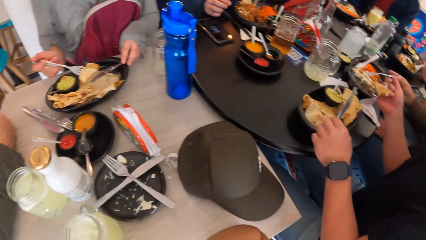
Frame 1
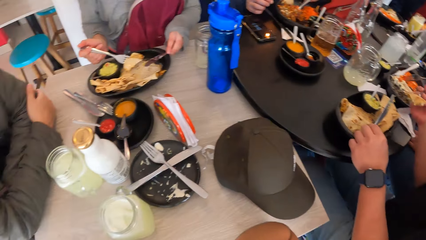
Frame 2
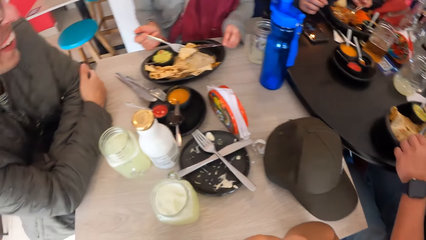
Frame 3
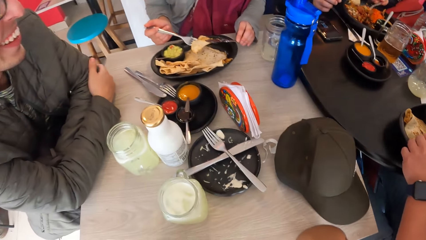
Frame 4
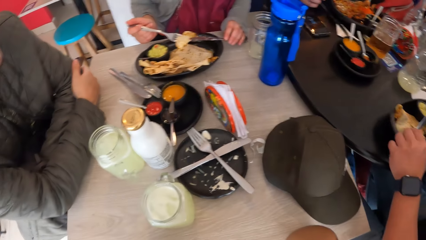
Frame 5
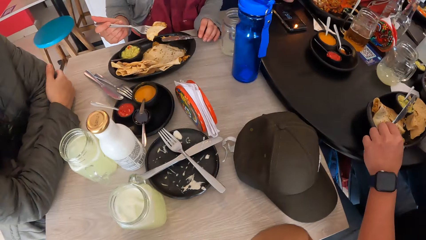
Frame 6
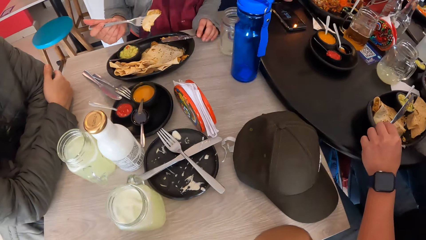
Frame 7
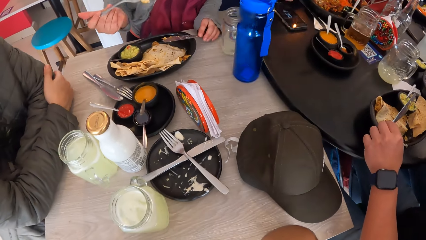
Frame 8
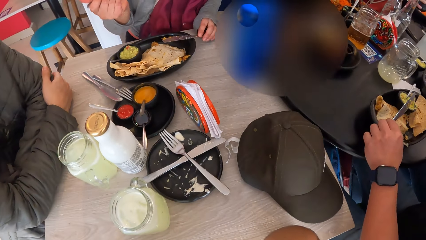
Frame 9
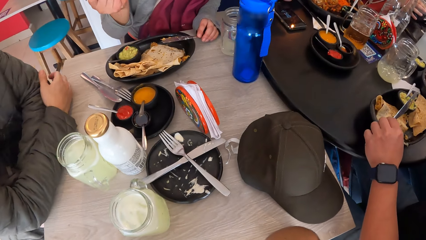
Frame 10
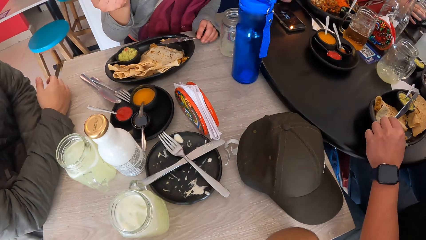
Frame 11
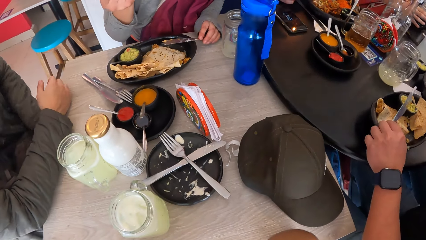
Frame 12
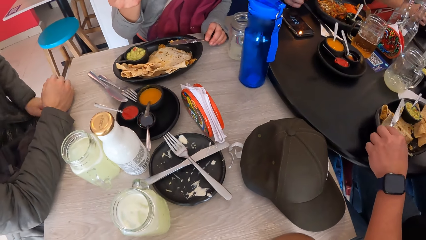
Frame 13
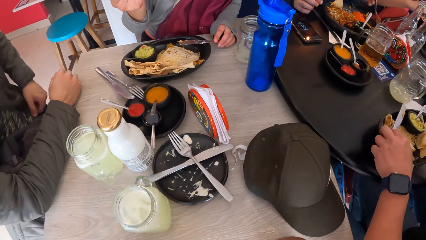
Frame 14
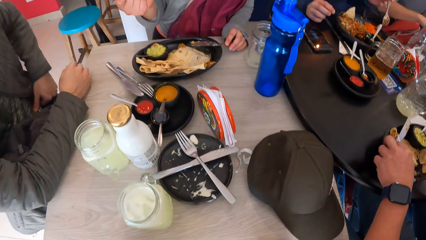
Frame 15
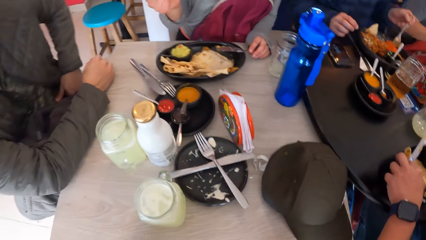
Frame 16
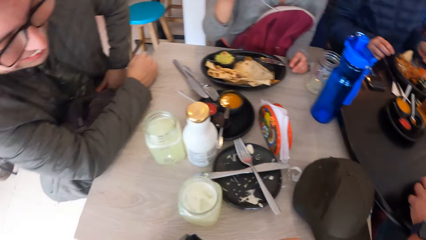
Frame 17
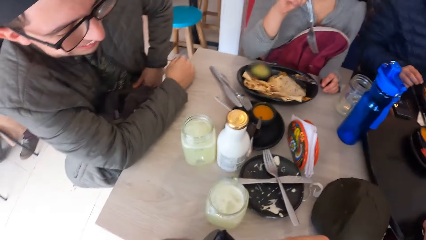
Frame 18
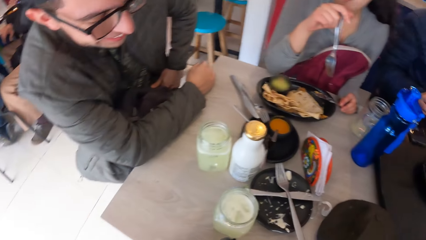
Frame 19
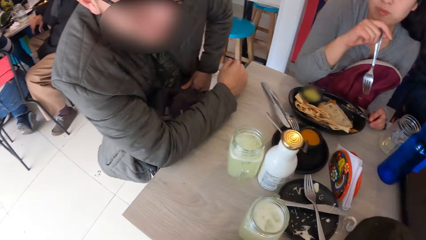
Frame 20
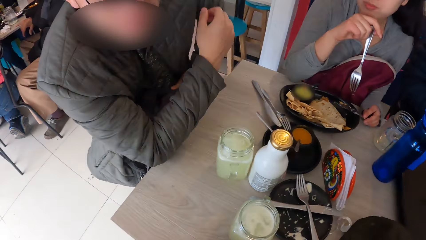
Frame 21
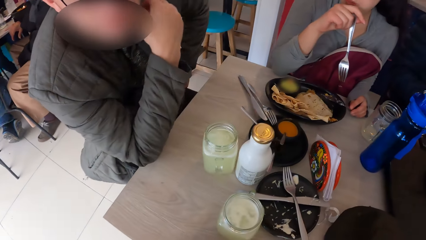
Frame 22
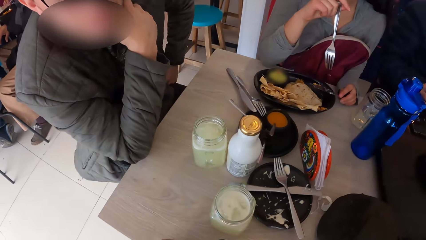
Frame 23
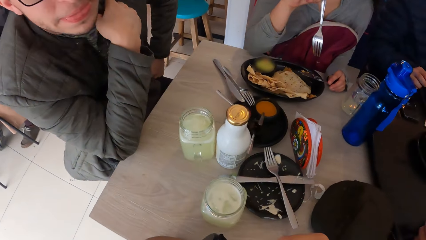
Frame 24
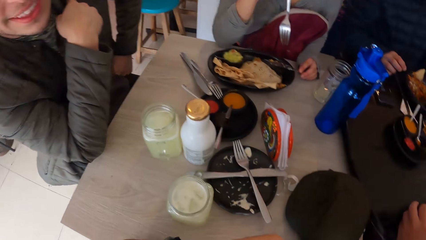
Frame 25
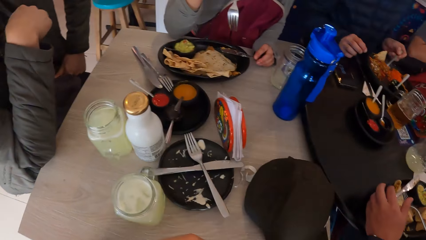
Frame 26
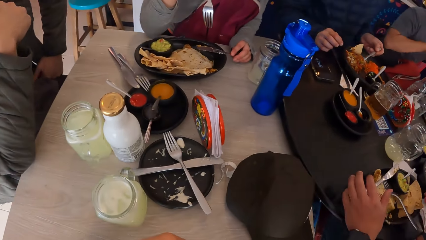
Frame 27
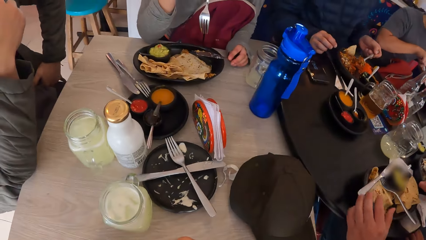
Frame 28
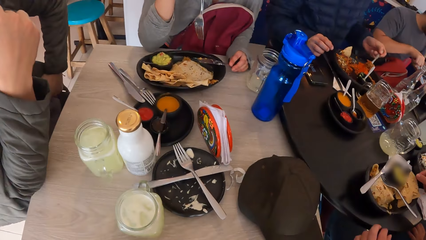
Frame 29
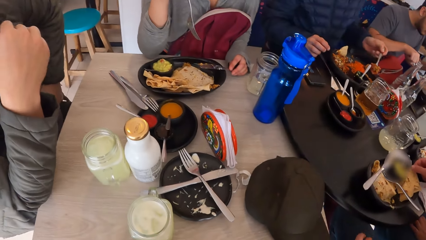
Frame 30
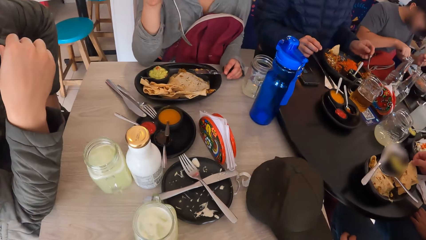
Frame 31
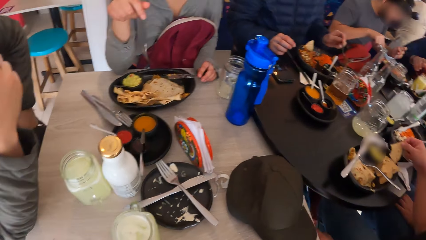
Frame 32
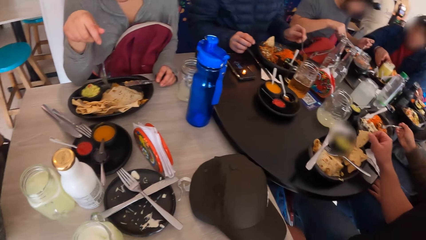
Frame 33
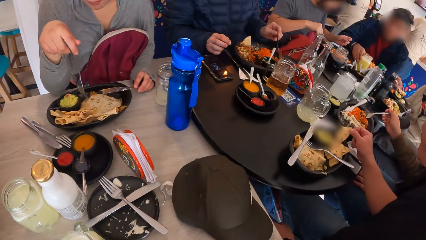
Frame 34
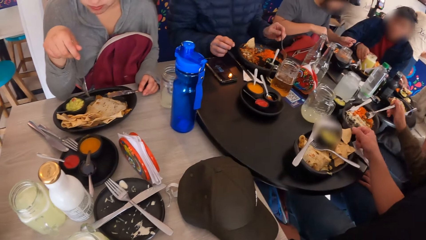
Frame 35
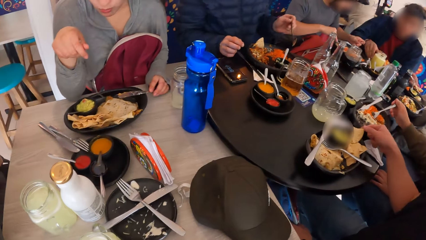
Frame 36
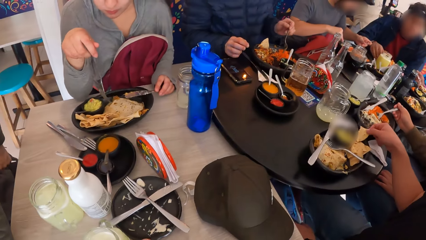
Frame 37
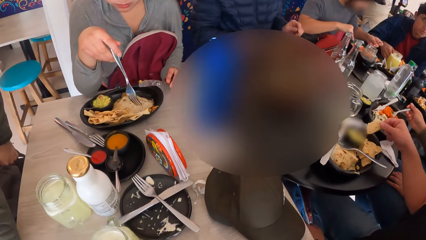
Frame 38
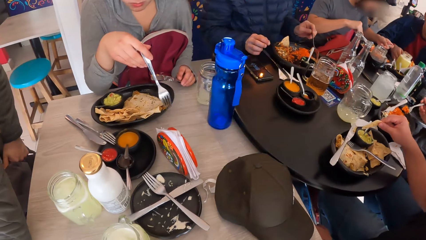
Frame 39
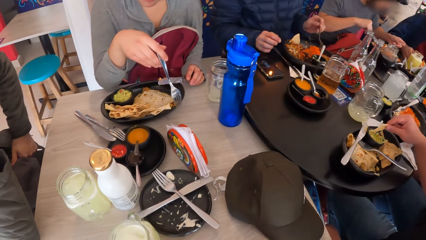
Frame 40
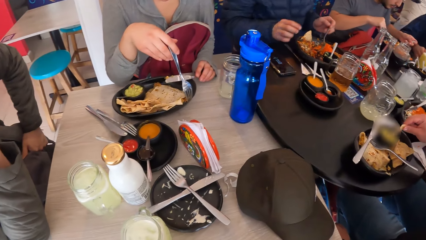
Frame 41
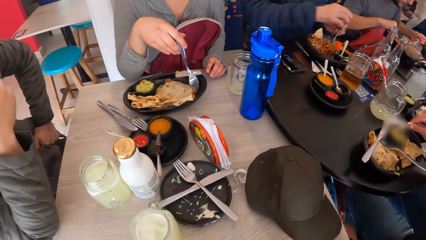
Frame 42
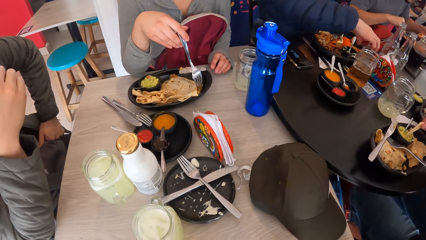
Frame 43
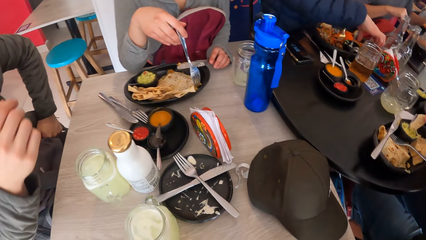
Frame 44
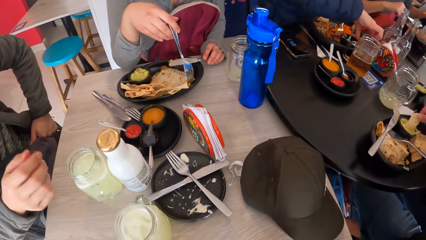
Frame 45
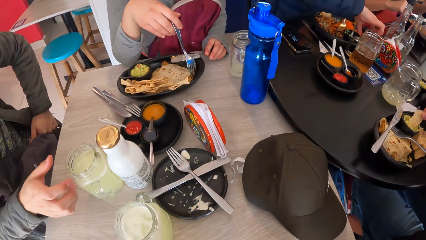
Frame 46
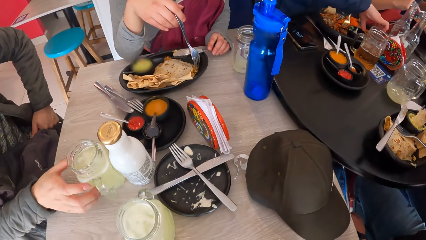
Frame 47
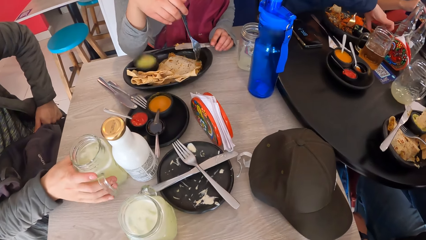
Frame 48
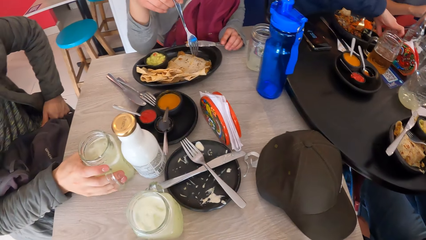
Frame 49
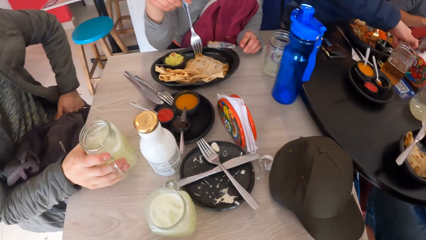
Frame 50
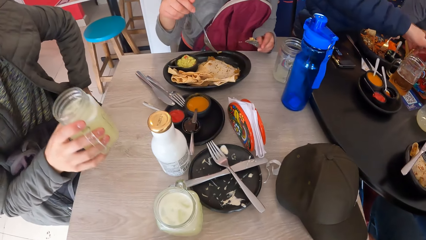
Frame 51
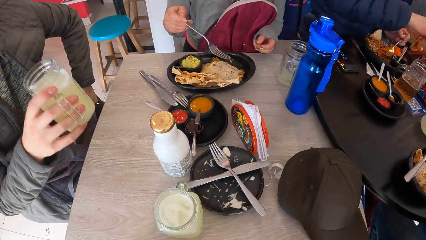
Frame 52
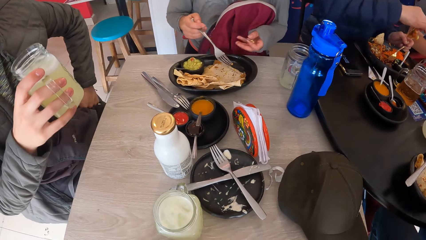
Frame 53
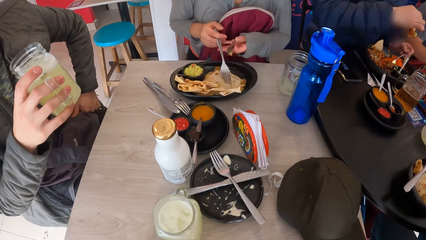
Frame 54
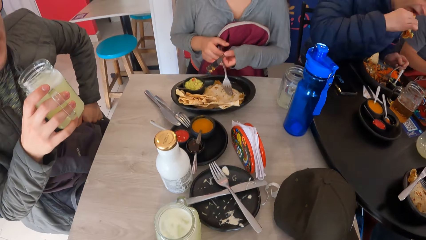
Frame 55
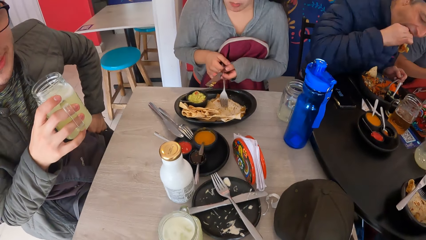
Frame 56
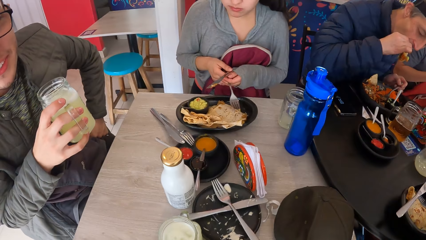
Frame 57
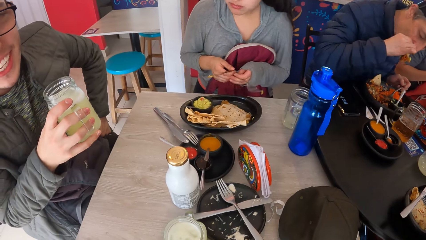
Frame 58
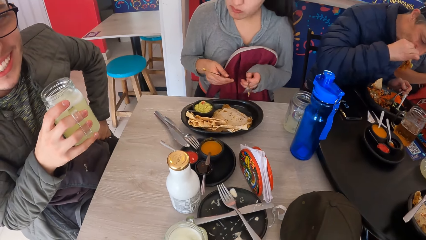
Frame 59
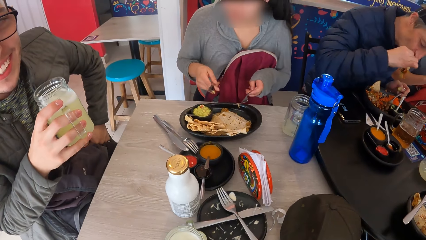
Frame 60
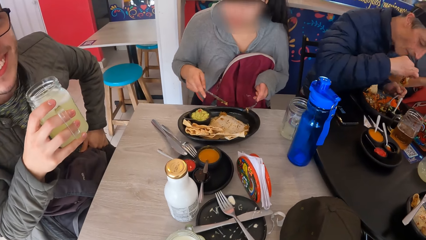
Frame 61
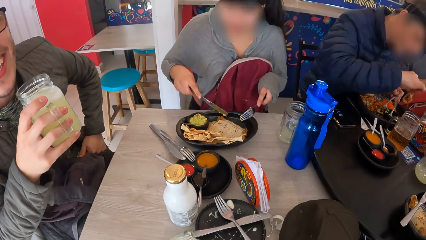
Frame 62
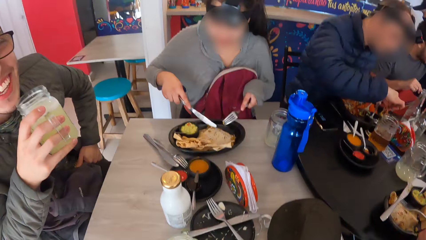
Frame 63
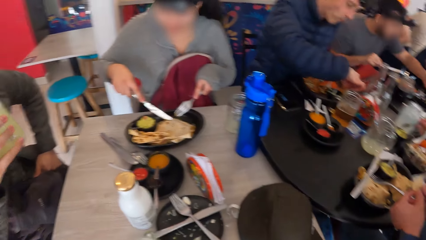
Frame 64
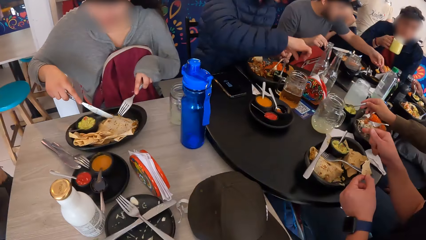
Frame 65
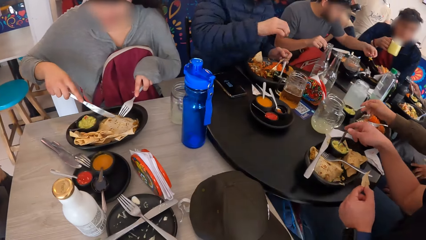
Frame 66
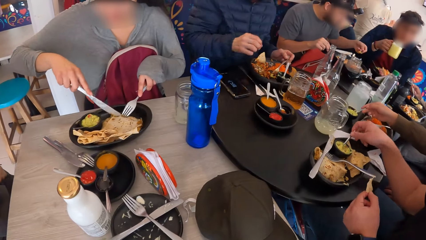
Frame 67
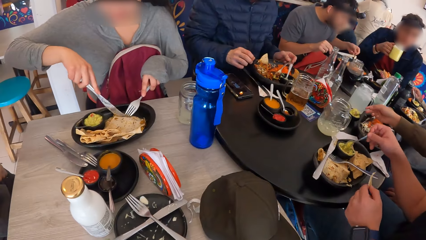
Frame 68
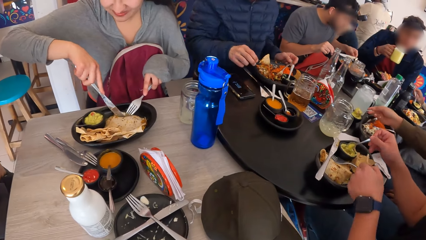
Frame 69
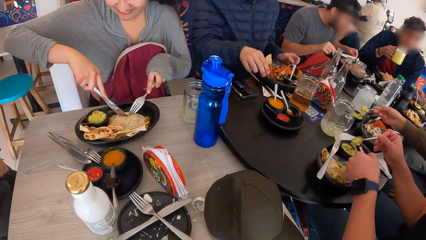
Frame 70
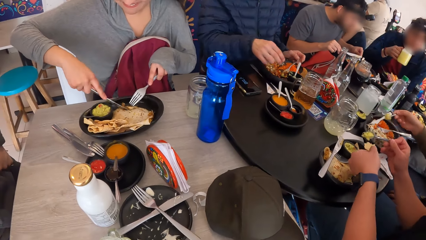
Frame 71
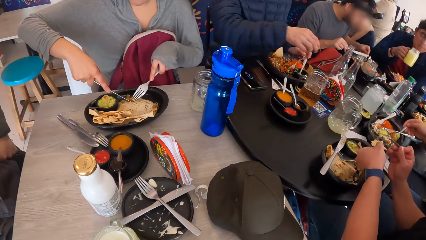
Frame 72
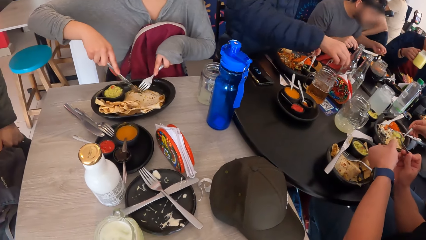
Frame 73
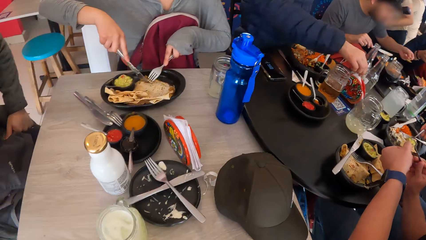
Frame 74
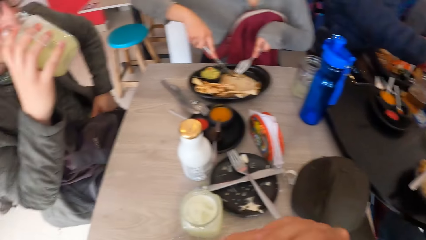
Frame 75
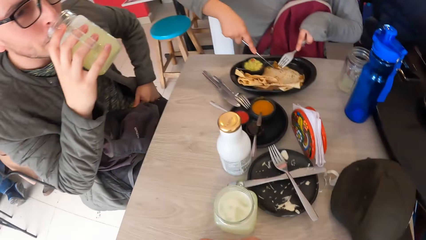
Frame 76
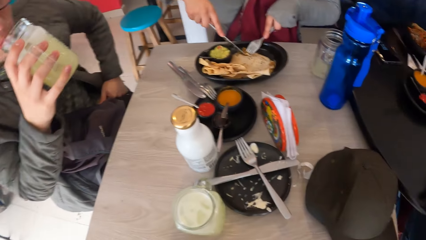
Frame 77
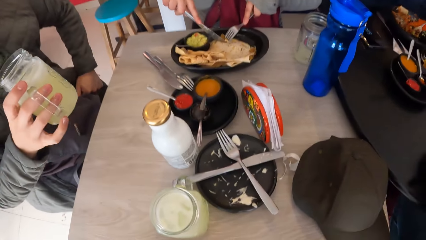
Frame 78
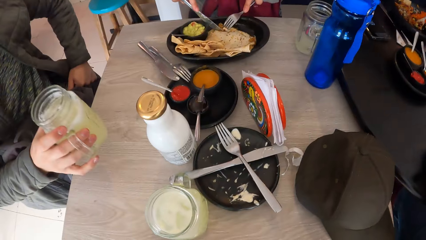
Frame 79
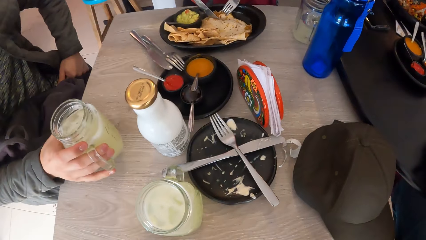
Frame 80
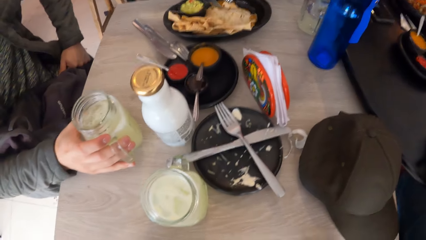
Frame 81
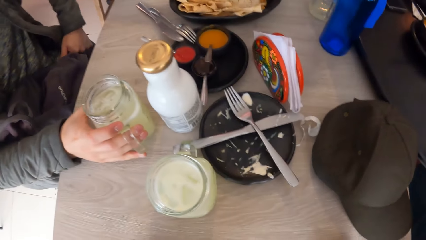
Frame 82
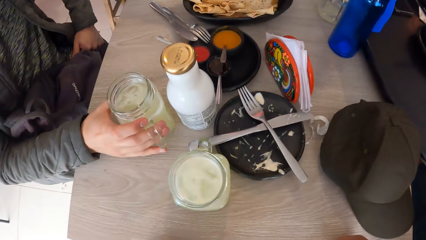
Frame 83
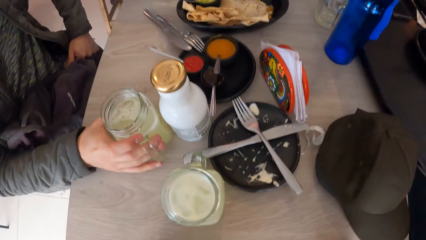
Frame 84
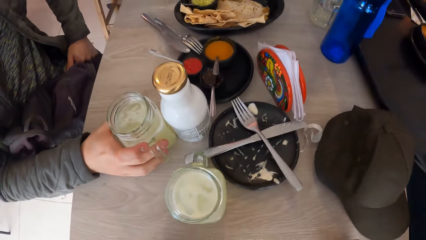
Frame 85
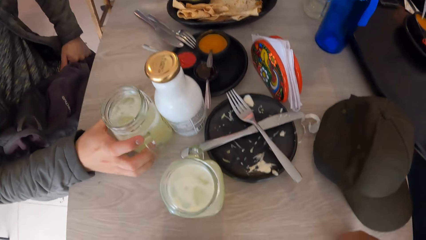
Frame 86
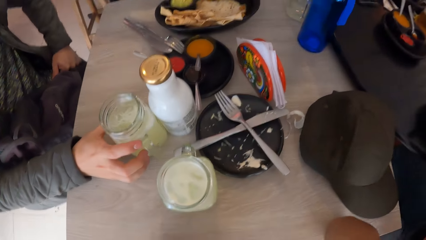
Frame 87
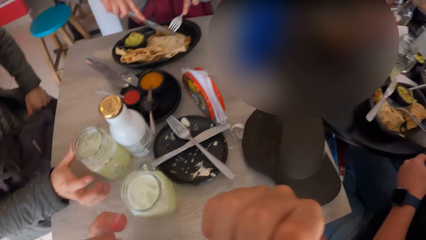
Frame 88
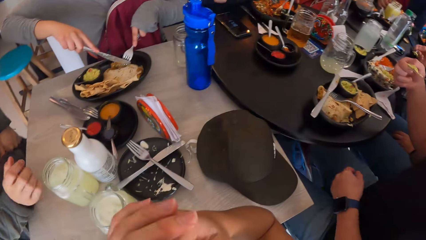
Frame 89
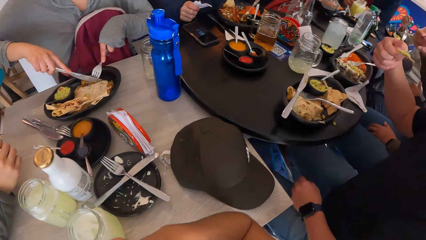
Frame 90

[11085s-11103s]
The camera wearer interacts with a man. The man picks up a glass of lemonade from a table with his right hand. The camera wearer looks around the table. The man drops the glass of lemonade on the table with his right hand.
